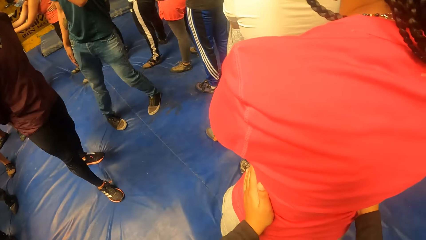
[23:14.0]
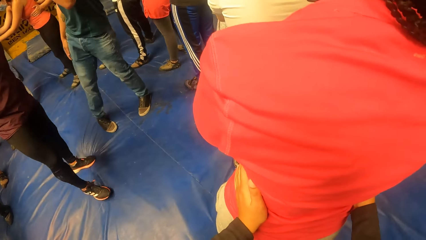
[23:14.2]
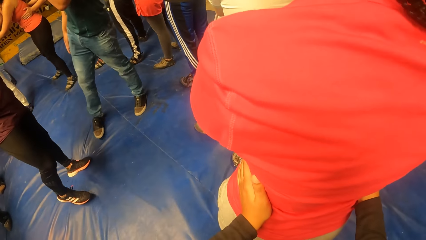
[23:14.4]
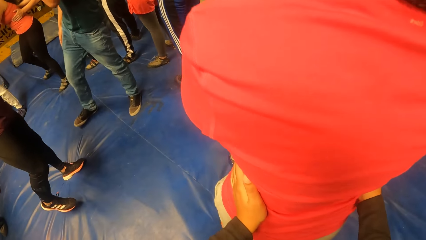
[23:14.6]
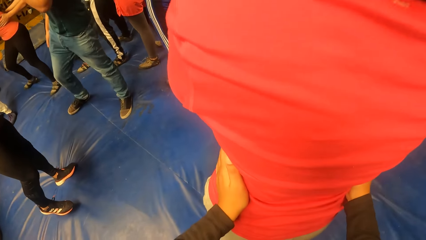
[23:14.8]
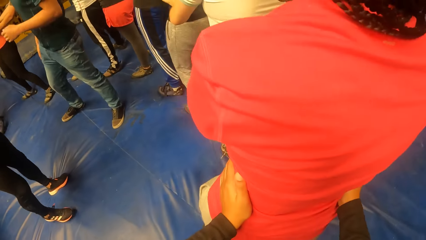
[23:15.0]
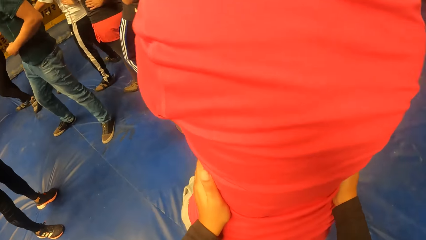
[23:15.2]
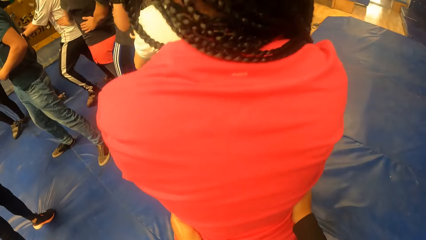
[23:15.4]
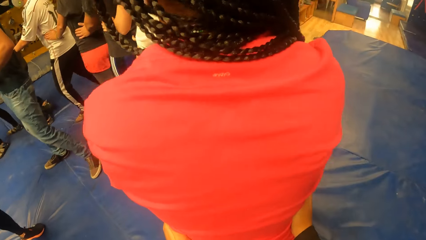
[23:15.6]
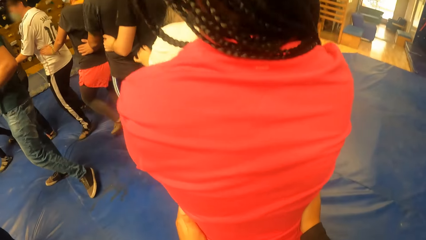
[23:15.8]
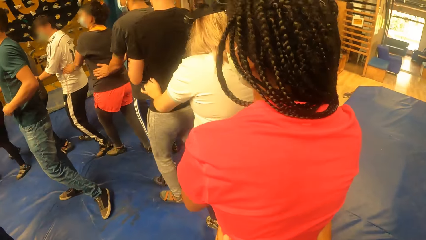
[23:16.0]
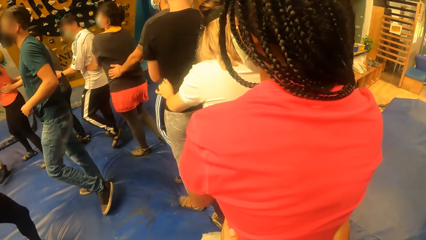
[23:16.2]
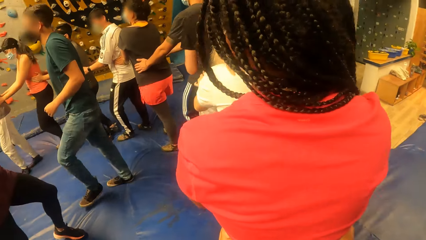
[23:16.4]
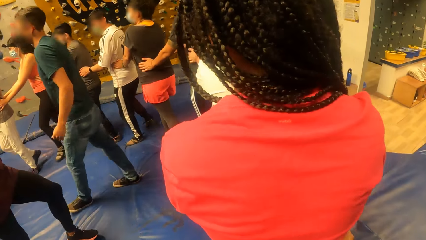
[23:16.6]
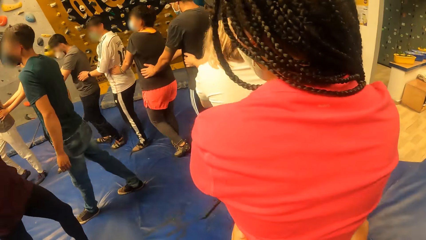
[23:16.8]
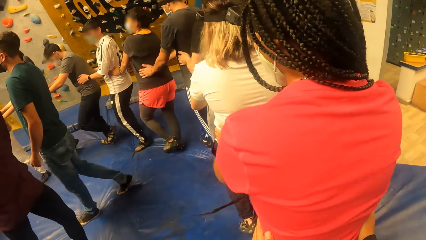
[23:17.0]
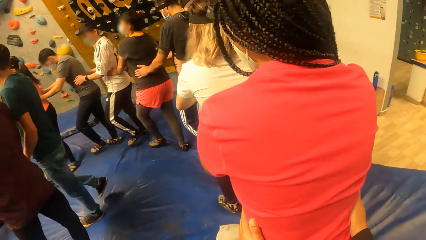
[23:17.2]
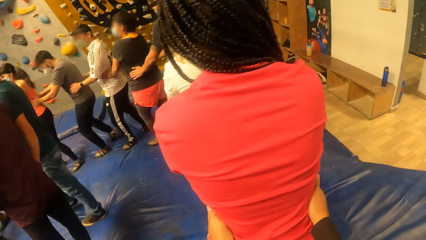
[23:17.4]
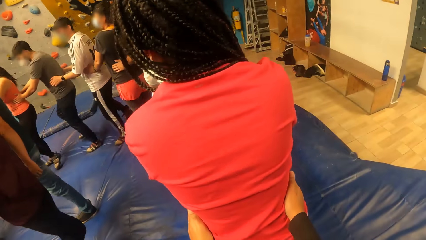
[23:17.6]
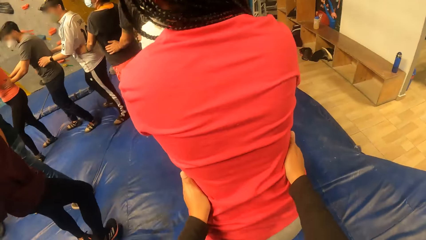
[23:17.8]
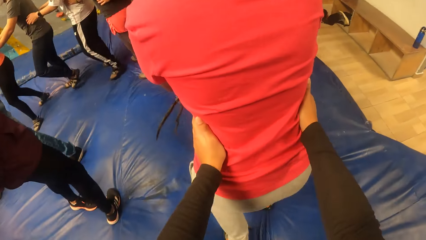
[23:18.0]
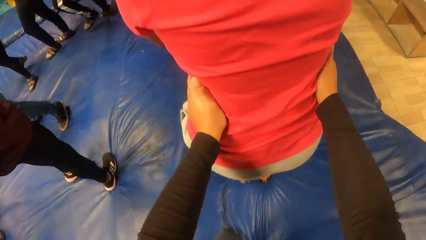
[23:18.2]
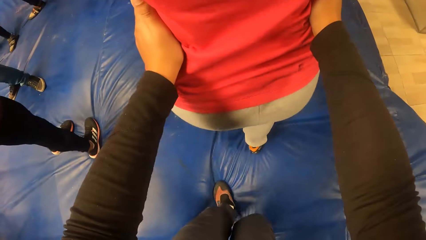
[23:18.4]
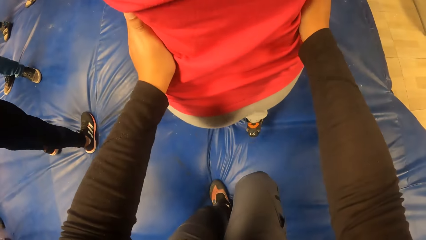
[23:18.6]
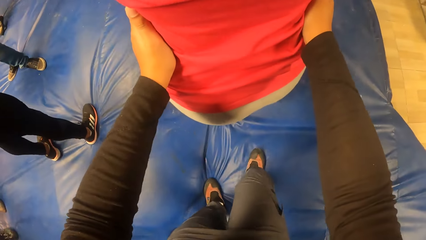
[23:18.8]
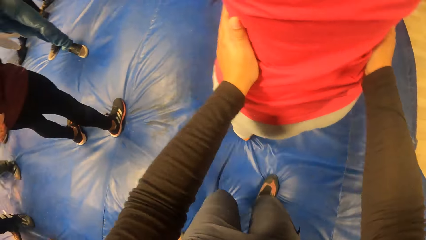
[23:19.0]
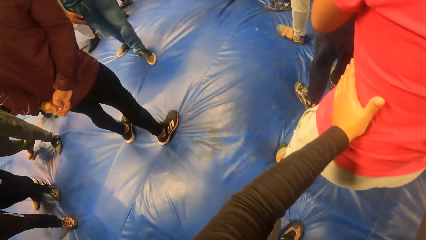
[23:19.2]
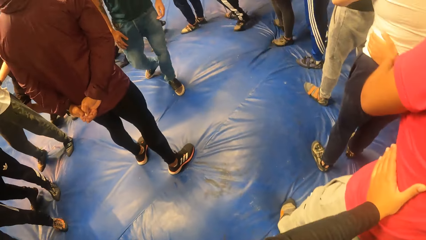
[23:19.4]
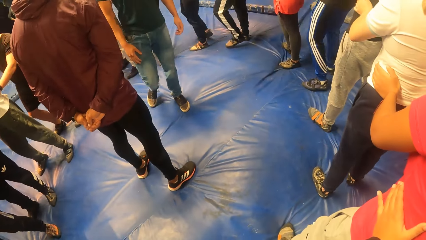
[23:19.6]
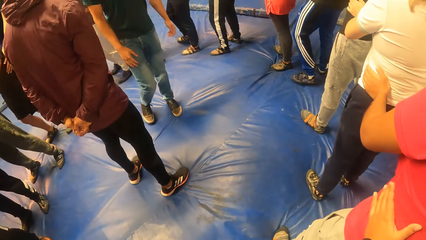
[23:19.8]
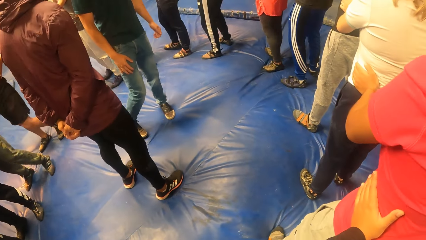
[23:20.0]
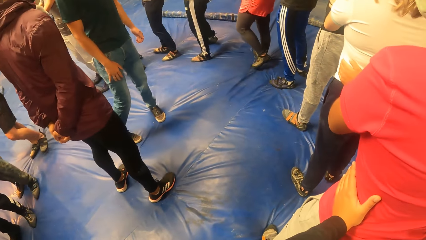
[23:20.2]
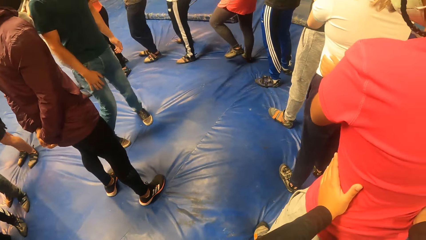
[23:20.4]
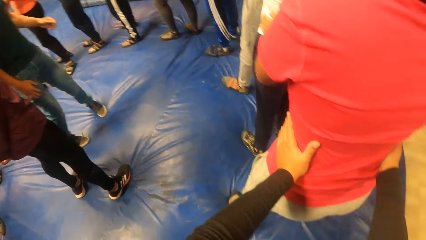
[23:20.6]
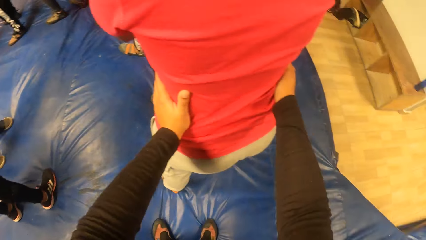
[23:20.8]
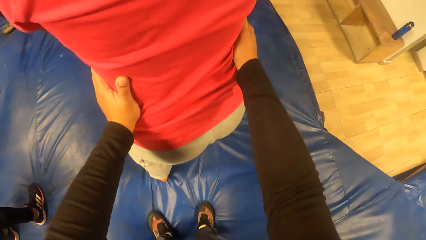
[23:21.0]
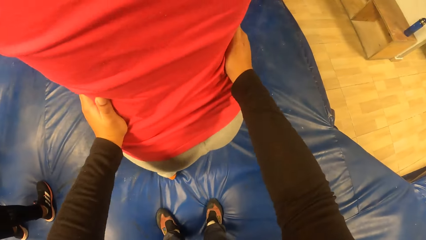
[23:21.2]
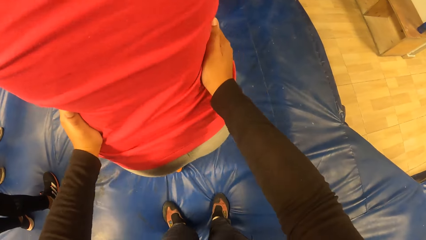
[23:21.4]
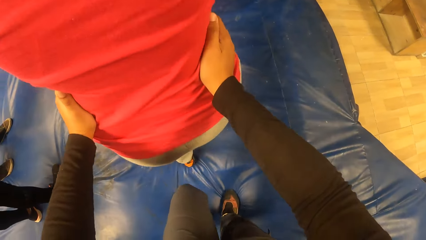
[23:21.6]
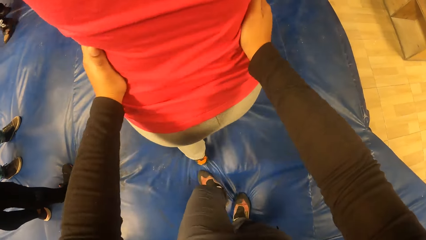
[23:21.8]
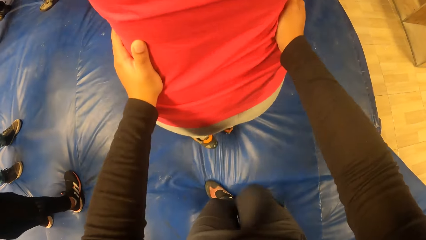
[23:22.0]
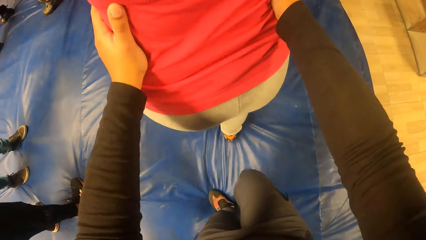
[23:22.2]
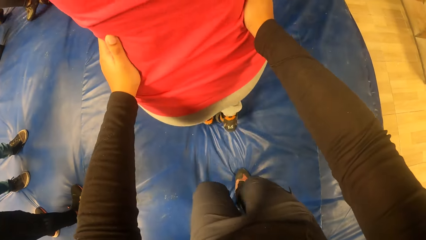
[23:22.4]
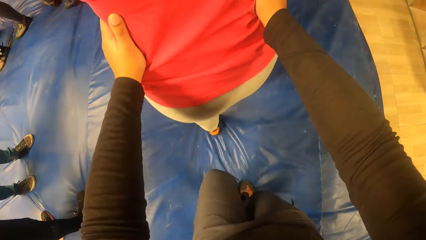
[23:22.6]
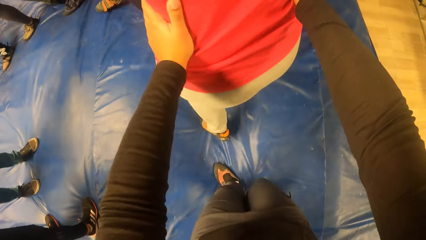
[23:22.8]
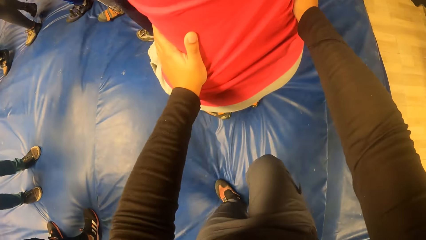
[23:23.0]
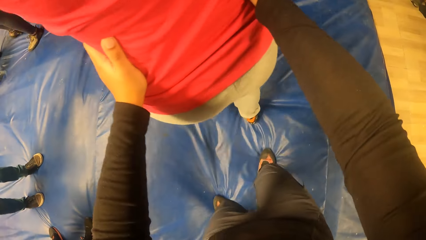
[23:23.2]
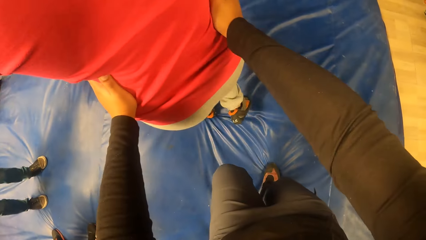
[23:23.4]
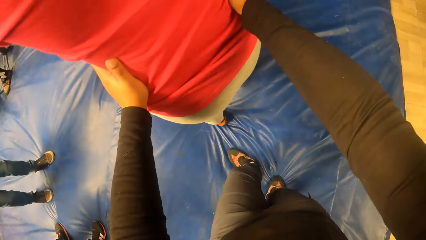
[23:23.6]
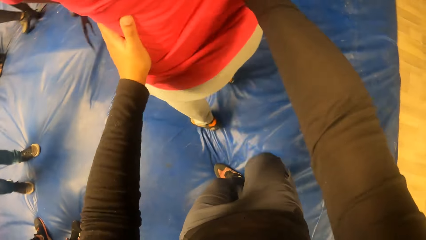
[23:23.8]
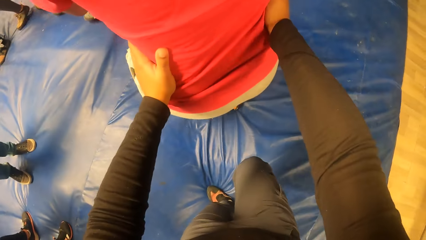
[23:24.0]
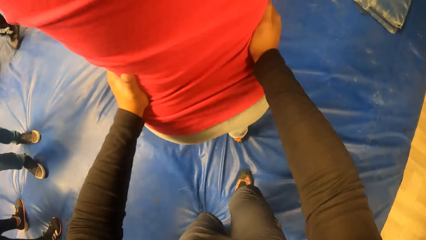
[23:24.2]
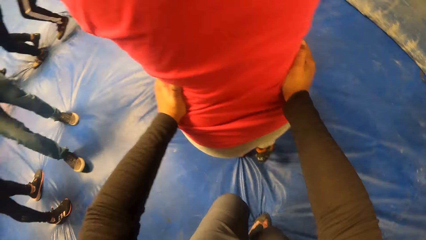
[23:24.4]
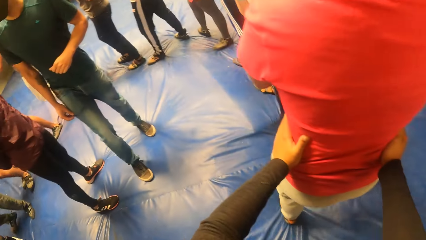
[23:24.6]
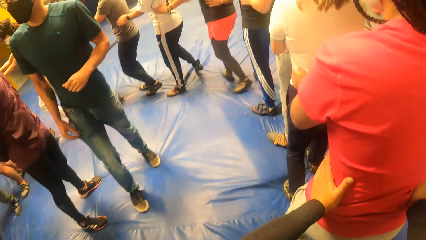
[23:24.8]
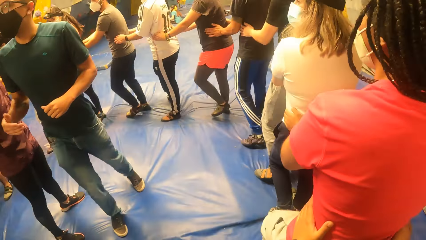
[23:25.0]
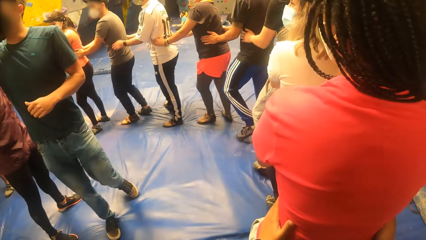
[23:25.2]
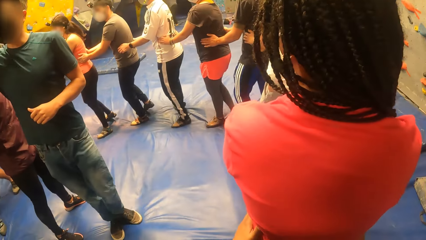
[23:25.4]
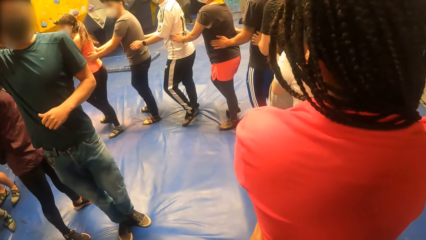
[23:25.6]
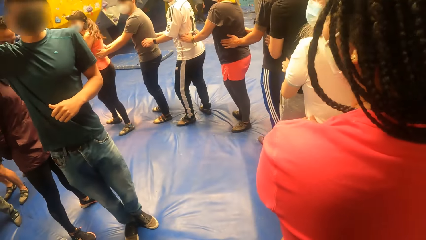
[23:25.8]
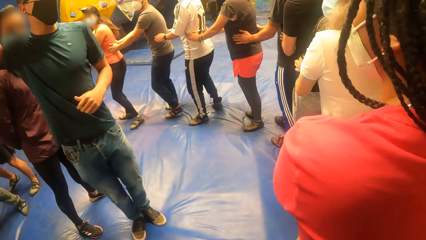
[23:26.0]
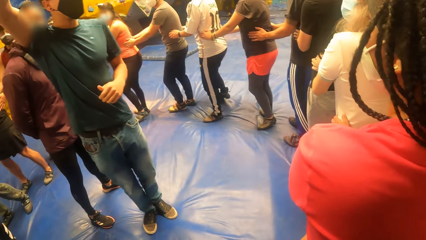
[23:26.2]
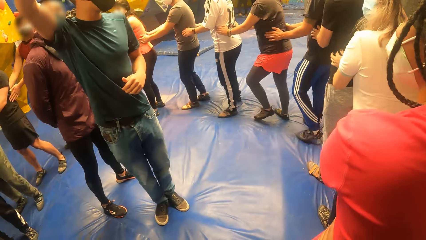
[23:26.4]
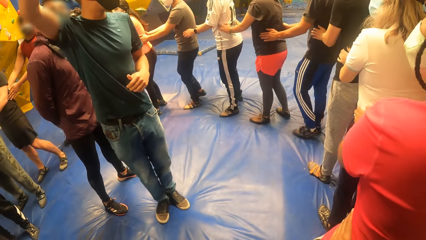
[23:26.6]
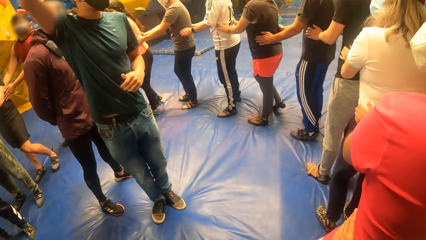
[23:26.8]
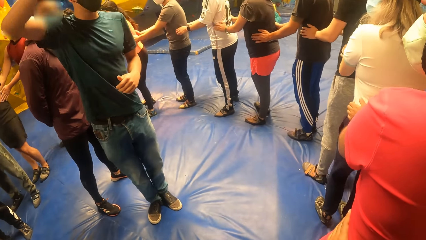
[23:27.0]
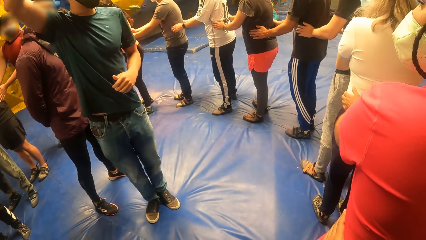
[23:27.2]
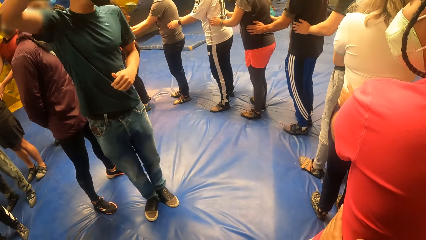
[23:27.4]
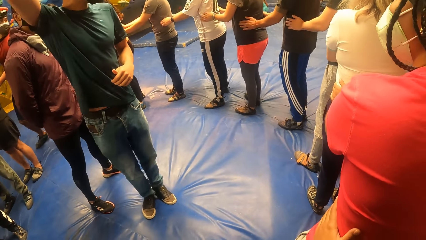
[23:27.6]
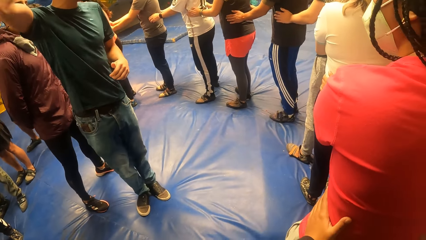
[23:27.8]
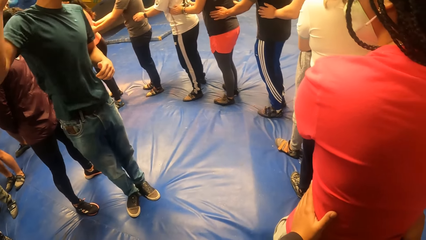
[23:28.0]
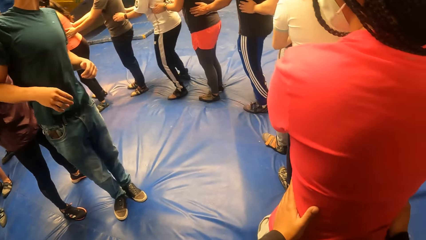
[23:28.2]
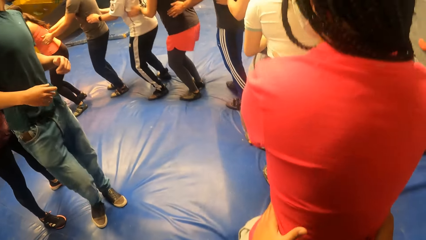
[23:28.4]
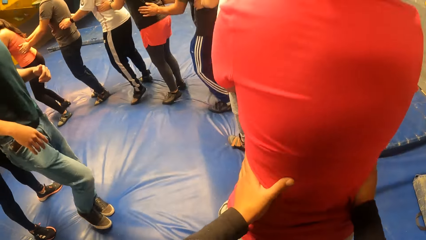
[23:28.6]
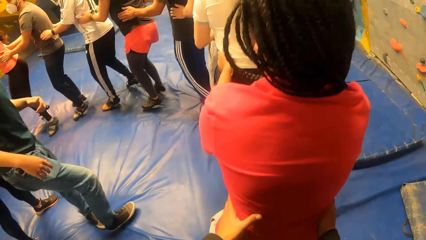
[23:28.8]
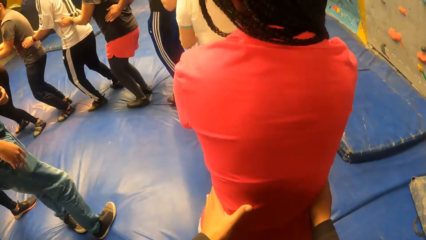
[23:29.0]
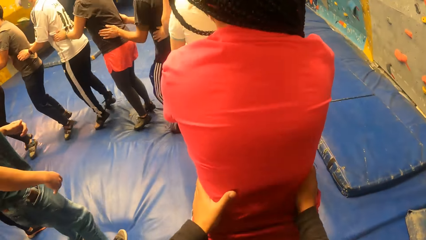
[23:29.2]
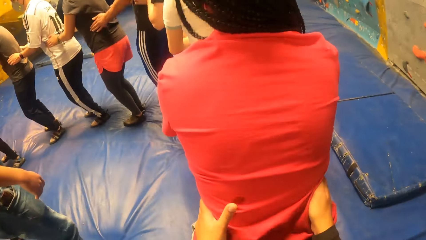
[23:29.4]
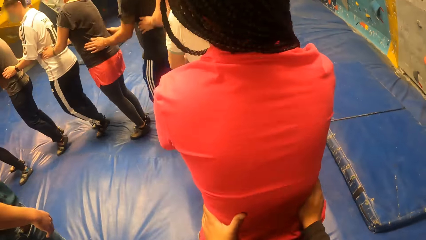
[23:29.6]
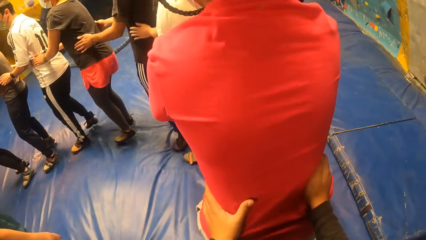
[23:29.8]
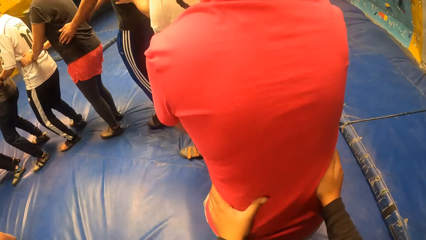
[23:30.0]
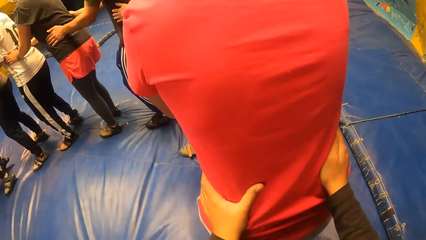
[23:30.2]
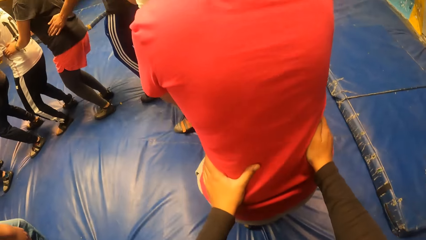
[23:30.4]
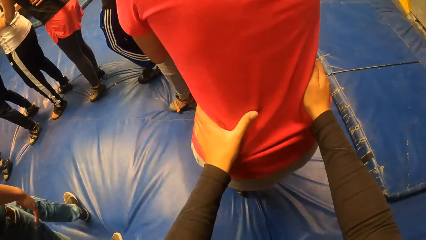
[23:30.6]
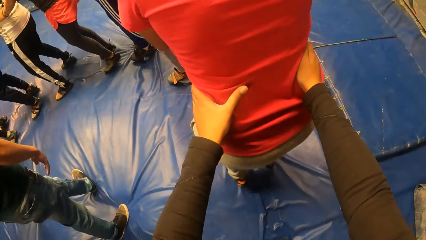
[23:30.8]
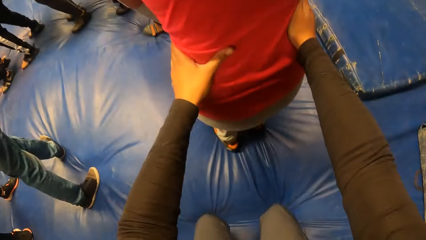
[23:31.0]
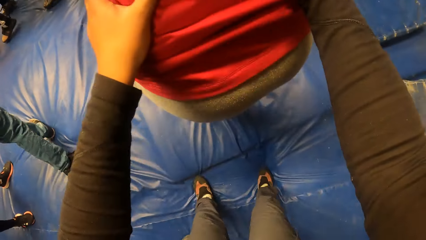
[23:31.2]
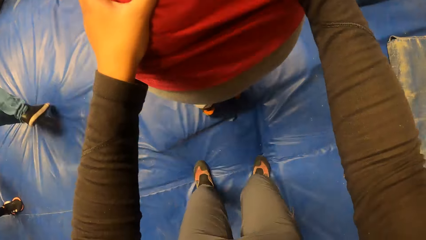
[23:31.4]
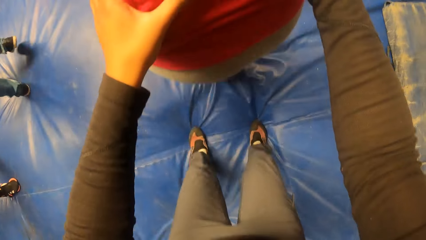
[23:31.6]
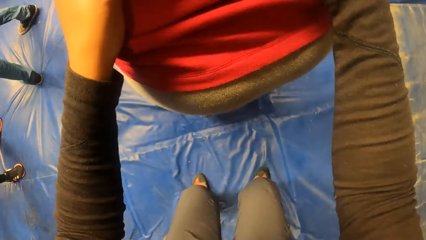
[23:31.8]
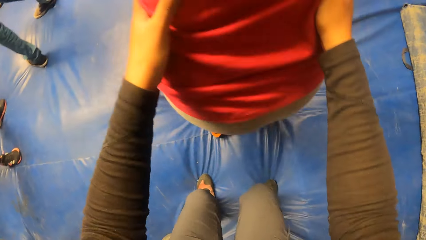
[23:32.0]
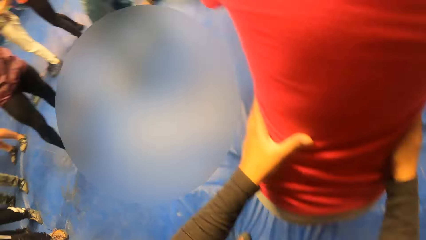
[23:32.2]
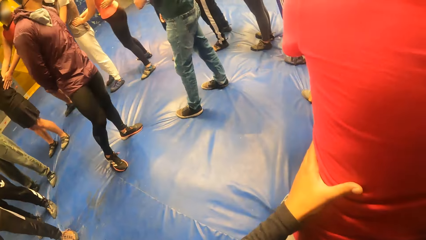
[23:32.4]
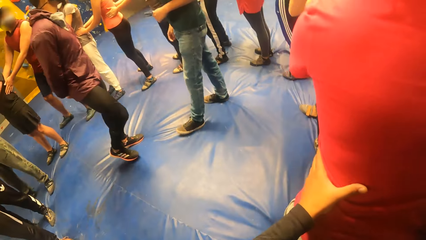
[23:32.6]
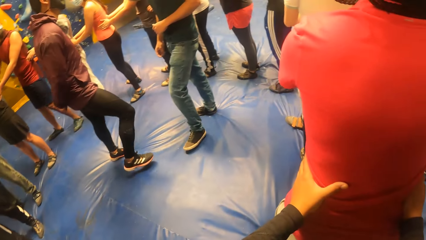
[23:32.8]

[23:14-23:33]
The camera wearer exercises with the group of people in the game arena. They move in a circle. A man interacts with the camera wearer and the group of people in the game arena. The camera wearer exercises with the group of people in the game arena. They jump.
